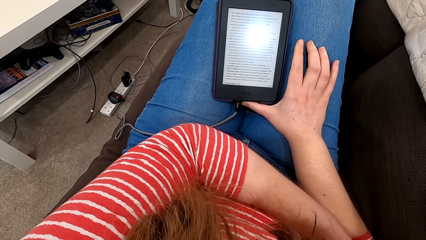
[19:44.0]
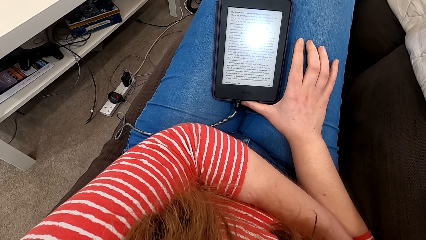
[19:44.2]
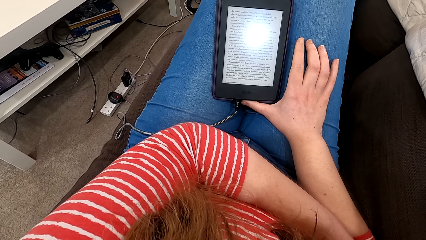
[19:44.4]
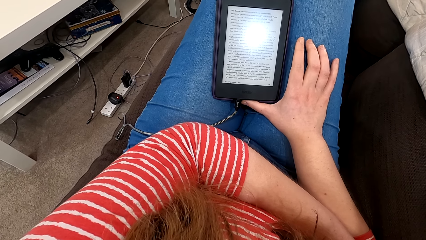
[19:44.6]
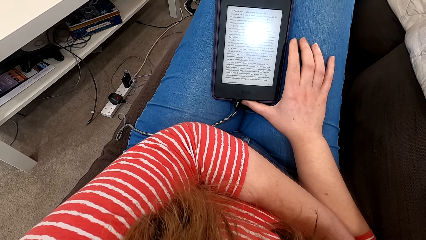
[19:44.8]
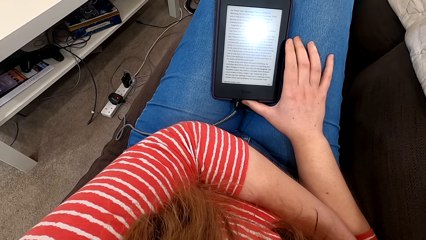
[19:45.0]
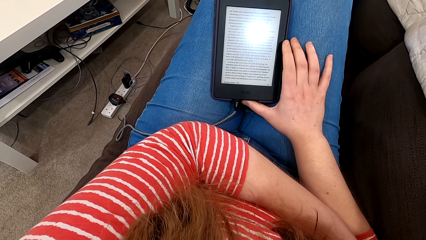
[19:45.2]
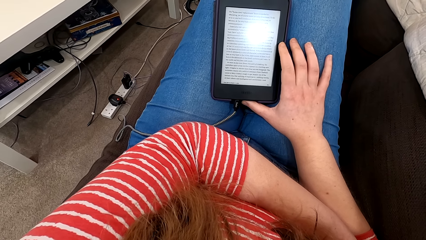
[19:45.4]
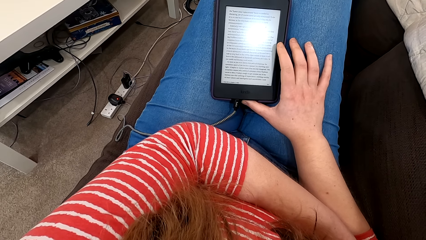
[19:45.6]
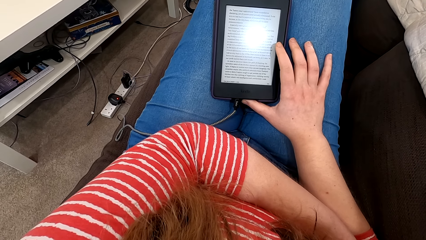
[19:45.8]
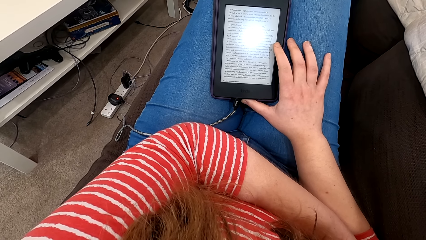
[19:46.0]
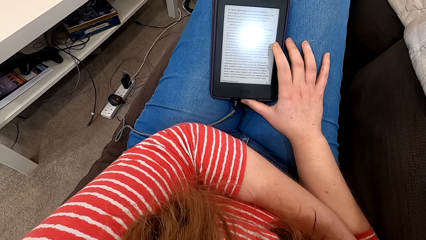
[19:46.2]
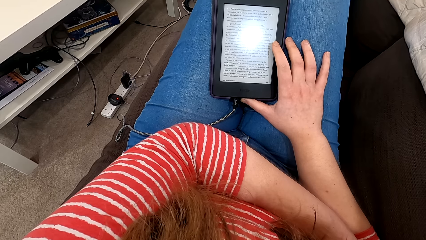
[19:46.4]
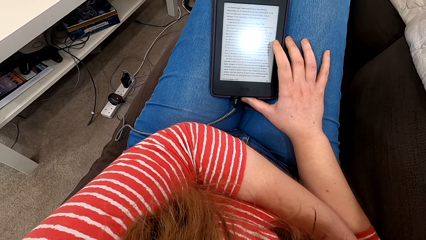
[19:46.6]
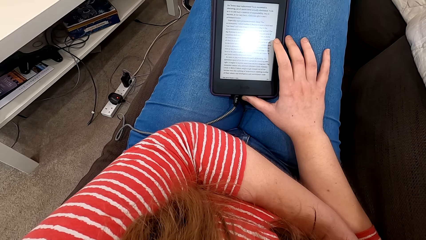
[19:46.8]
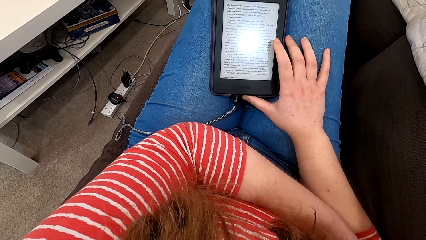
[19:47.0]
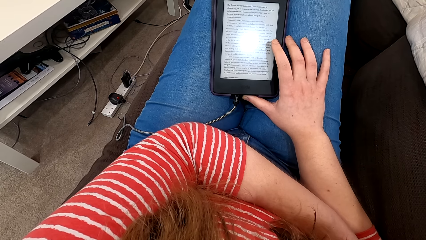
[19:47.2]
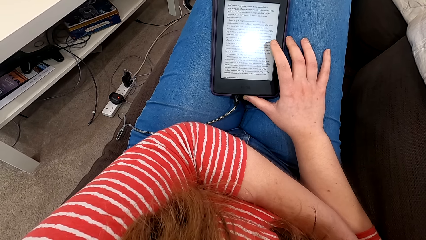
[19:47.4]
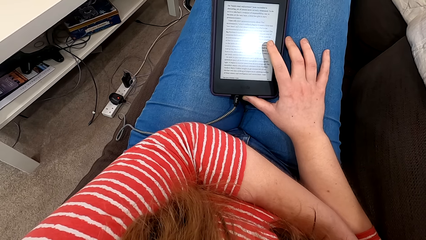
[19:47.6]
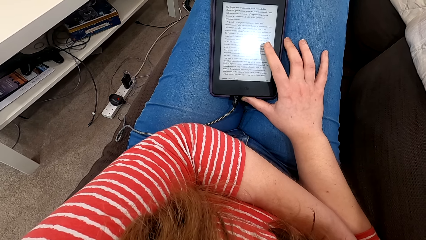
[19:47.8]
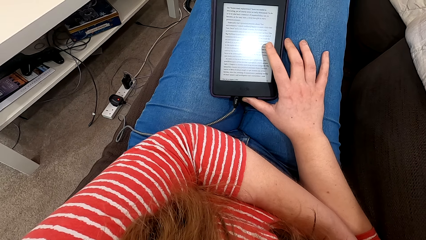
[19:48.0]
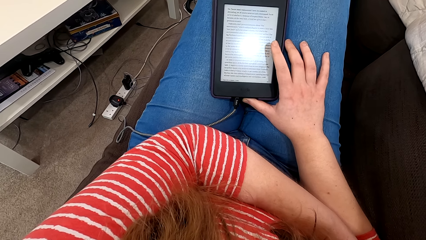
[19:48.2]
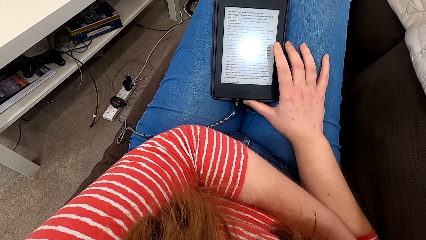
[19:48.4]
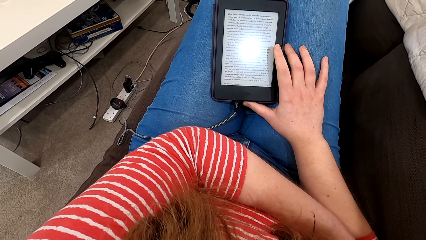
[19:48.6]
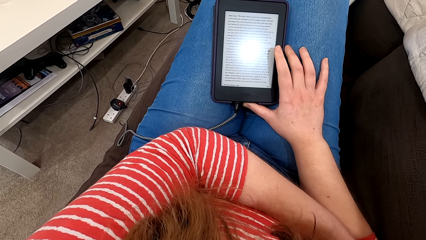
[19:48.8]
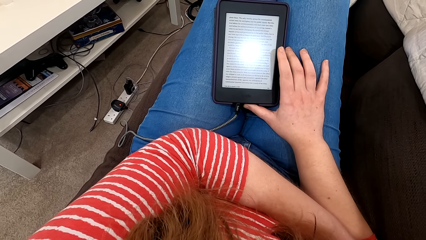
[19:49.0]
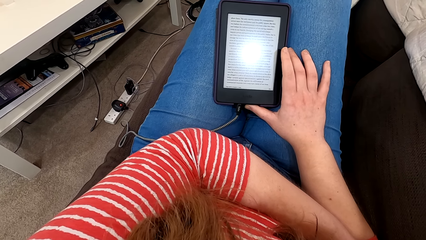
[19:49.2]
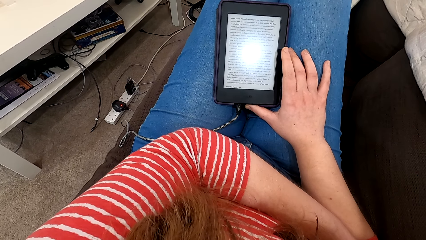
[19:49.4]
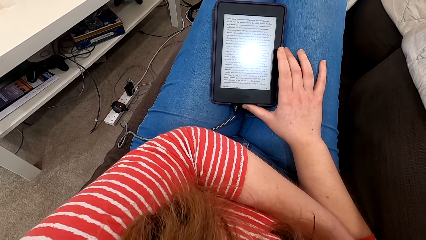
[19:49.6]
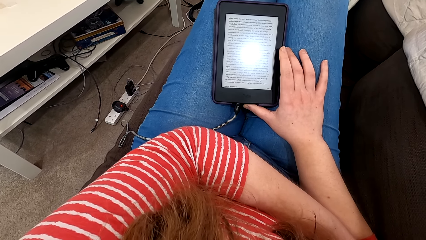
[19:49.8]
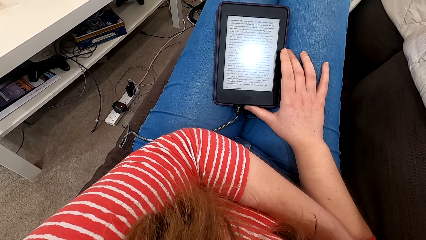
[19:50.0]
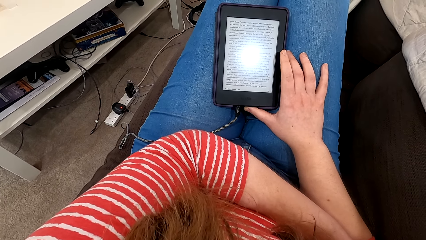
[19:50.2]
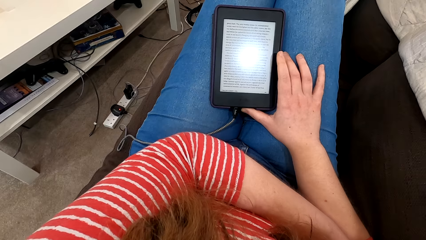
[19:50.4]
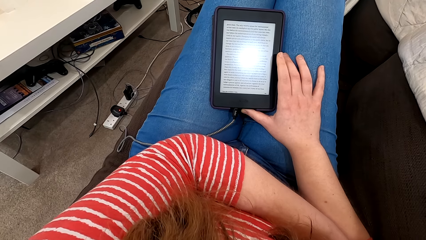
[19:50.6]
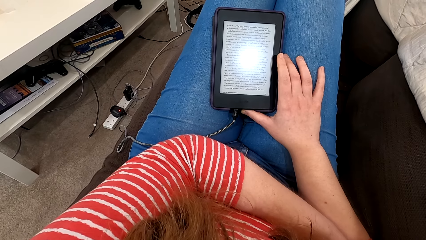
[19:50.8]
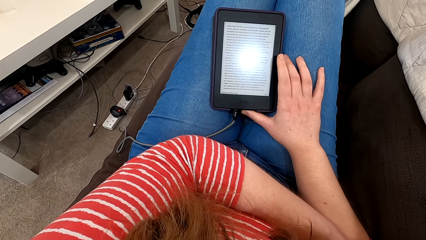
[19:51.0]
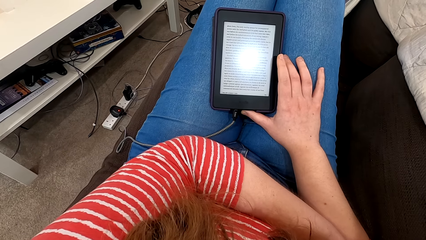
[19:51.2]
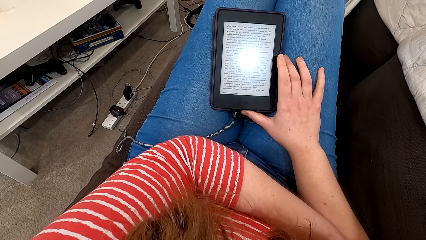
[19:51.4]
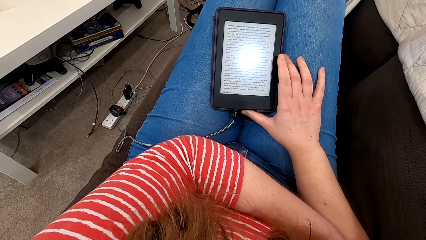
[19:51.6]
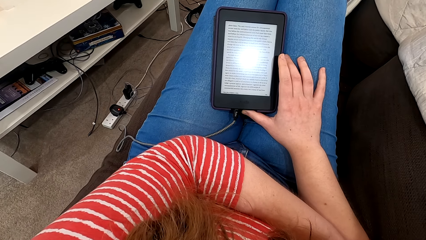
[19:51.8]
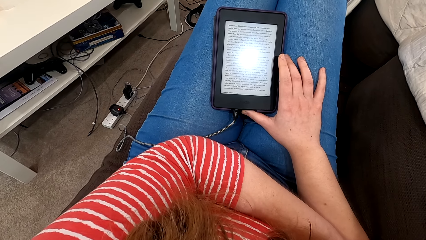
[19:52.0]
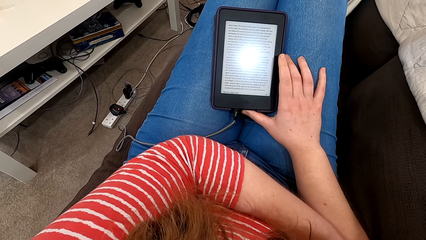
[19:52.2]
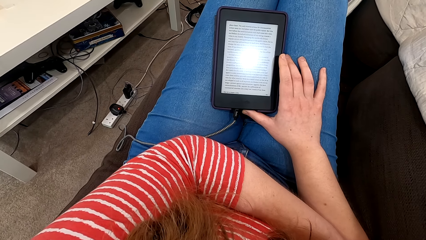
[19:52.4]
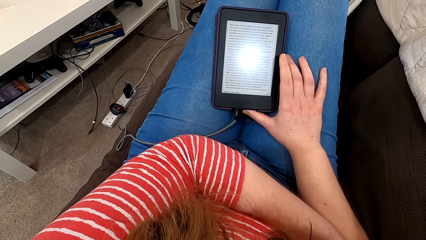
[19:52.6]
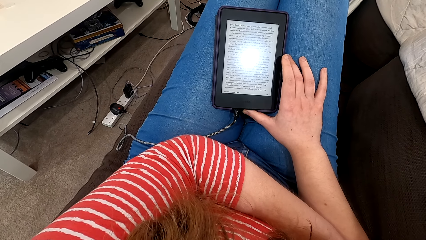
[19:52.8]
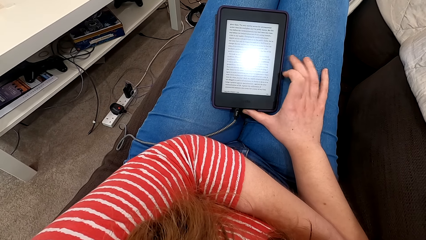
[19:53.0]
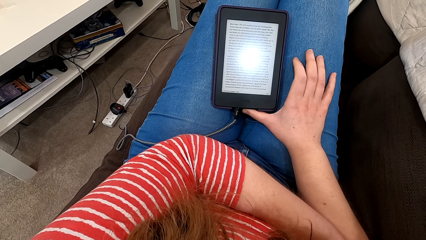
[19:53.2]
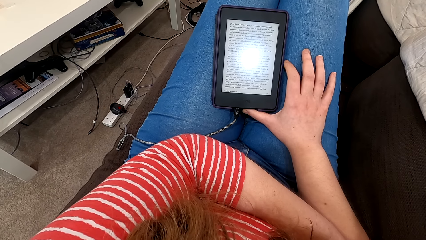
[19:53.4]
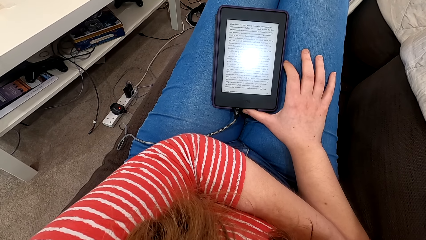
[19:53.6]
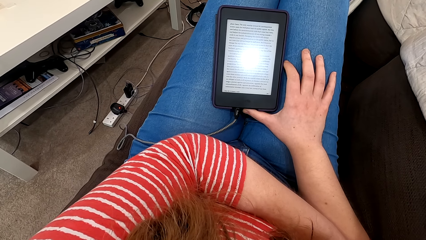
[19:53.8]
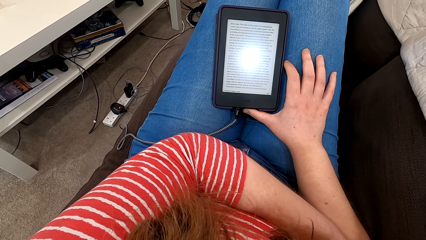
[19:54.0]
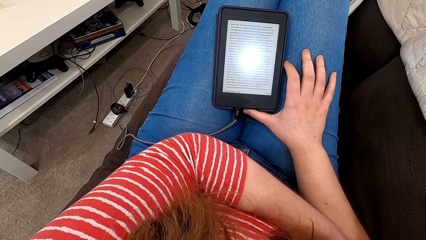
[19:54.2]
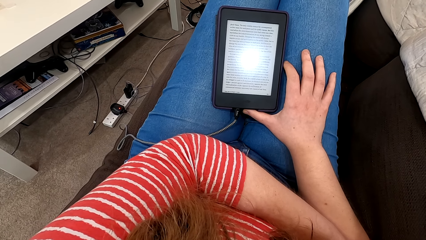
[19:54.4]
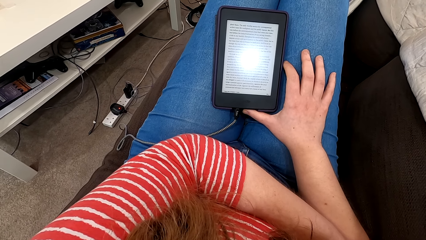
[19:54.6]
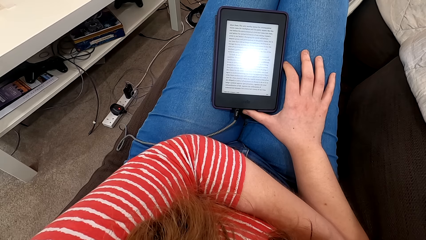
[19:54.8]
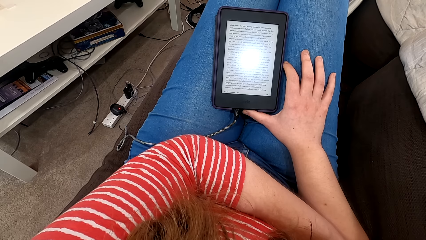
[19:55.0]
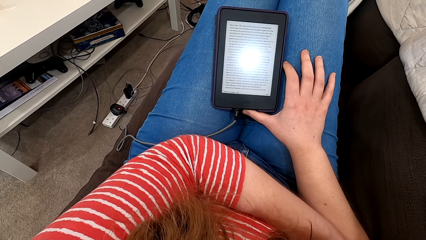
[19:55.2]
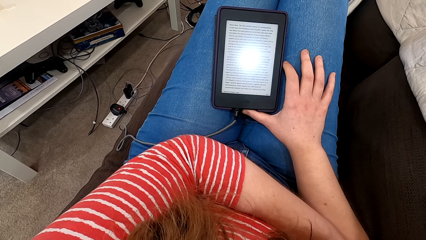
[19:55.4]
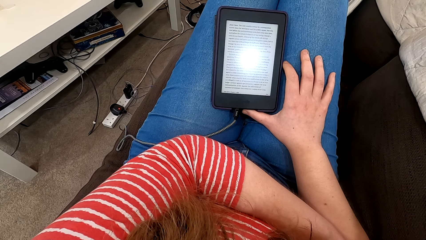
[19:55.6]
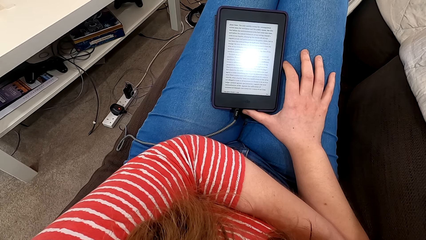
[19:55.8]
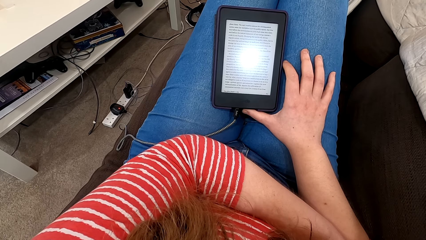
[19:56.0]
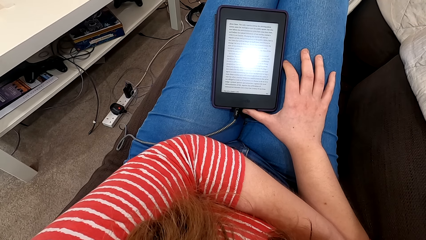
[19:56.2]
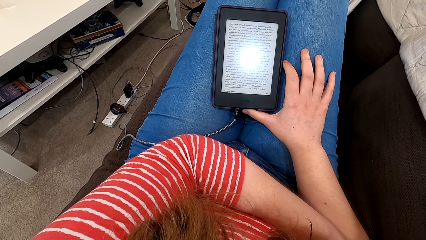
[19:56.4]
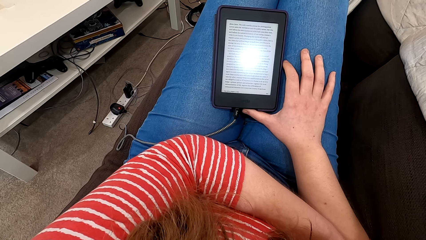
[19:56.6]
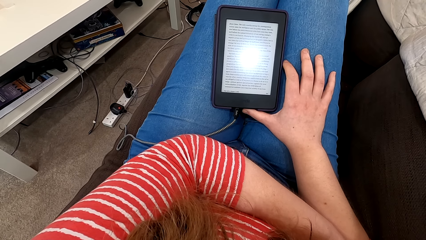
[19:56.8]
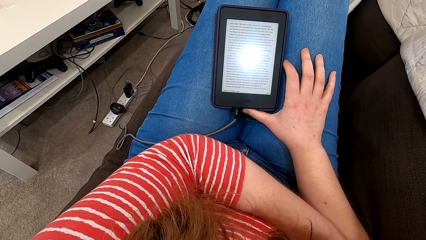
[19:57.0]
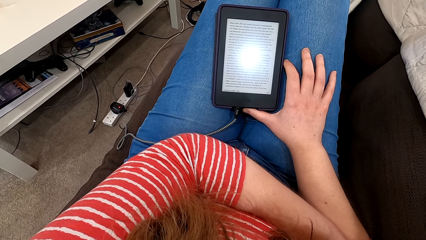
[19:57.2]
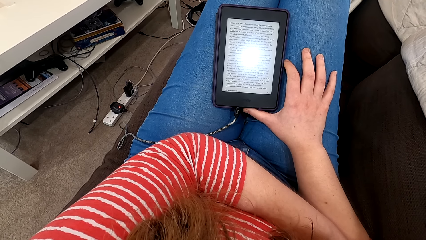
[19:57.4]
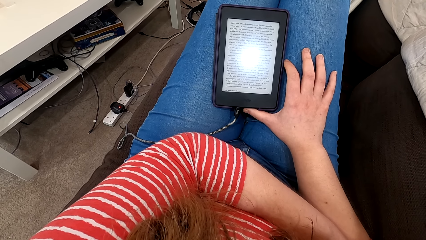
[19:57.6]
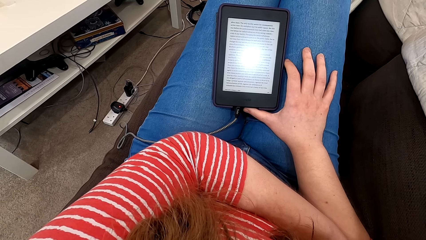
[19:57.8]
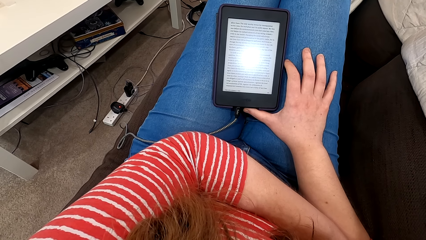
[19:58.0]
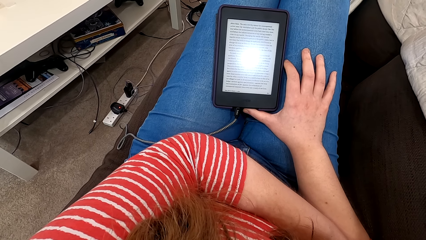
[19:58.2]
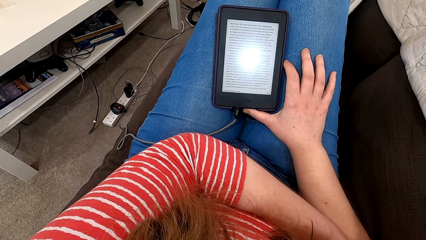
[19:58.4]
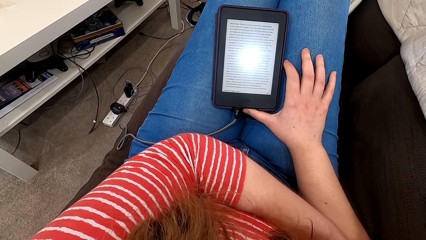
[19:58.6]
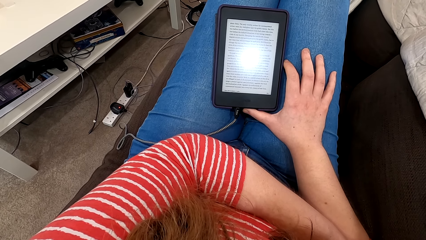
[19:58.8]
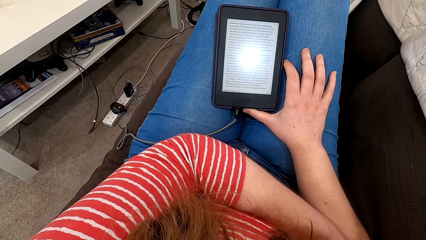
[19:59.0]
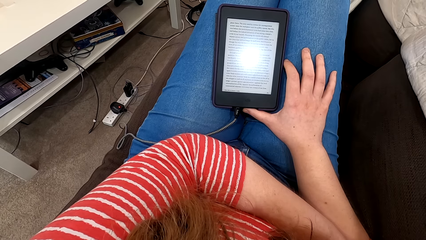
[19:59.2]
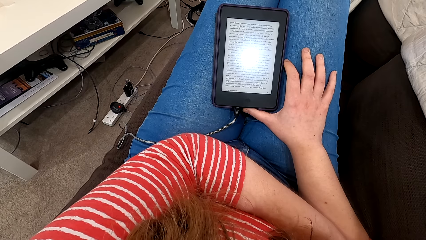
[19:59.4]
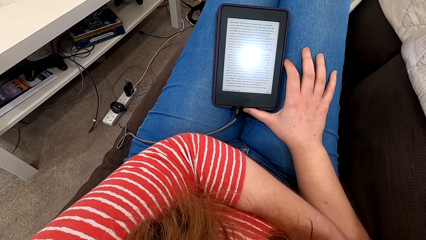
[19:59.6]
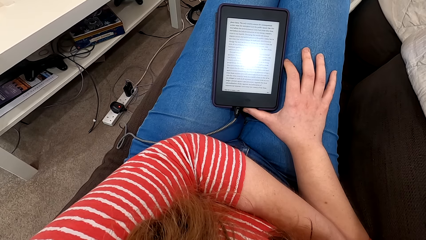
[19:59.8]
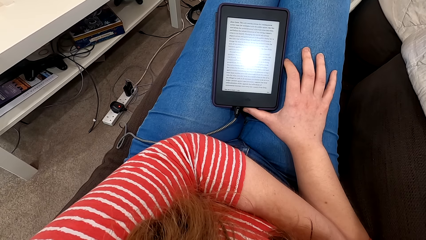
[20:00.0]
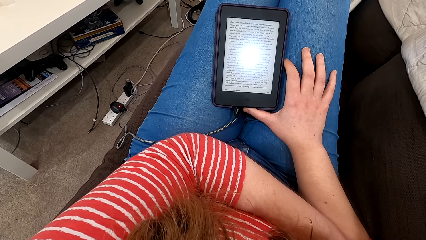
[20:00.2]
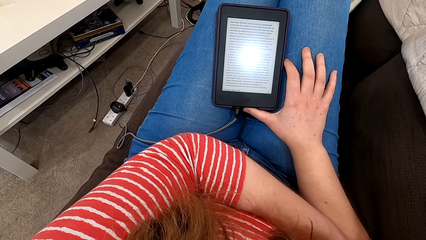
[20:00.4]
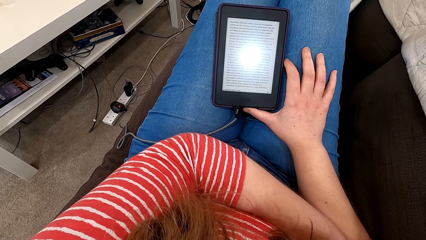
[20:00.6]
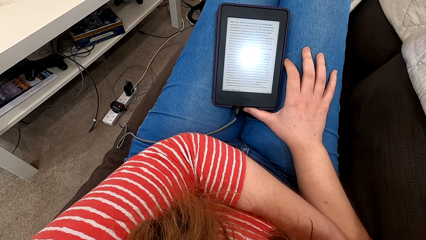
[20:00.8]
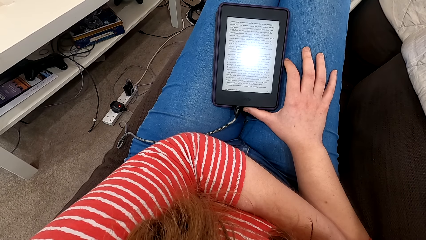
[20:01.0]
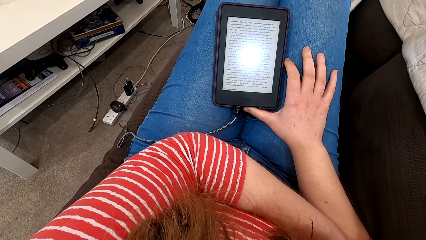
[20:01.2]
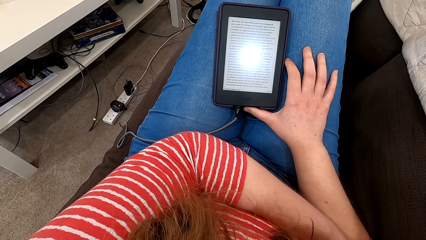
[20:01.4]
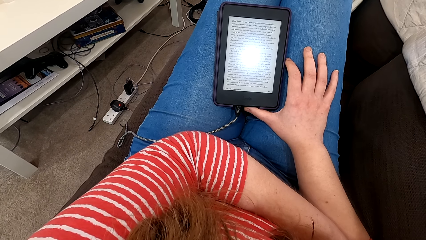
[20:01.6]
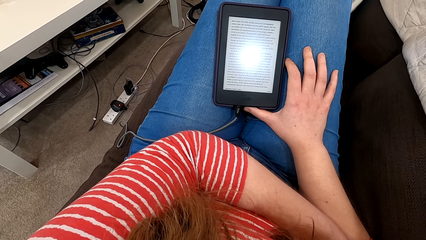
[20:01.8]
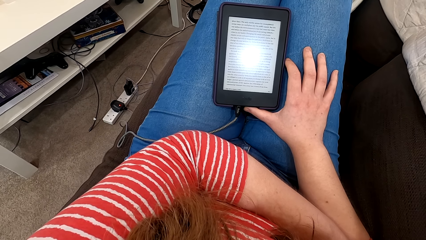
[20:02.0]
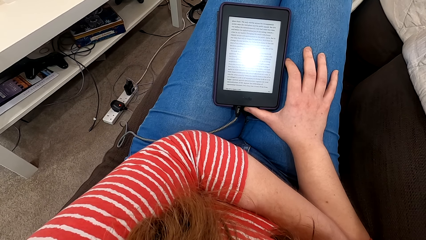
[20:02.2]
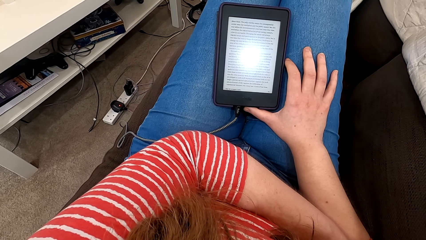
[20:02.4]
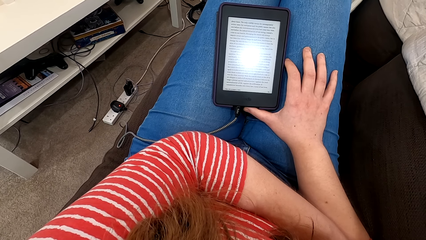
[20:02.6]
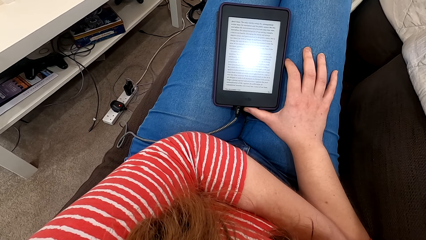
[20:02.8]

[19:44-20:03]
The camera wearer reads from the tablet or phone. They tap the screen of the tablet. They read from the tablet. They move a hand. They read from the tablet.
